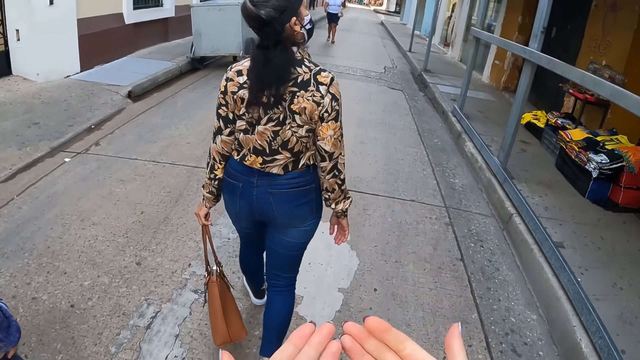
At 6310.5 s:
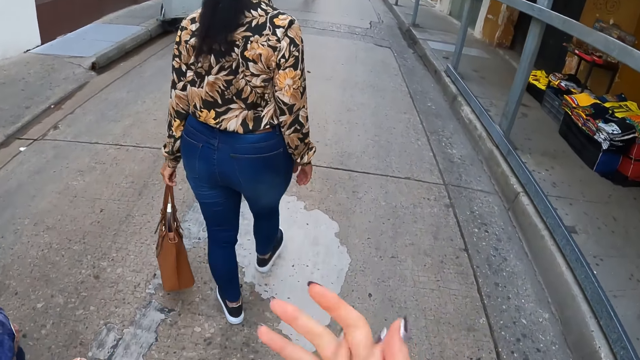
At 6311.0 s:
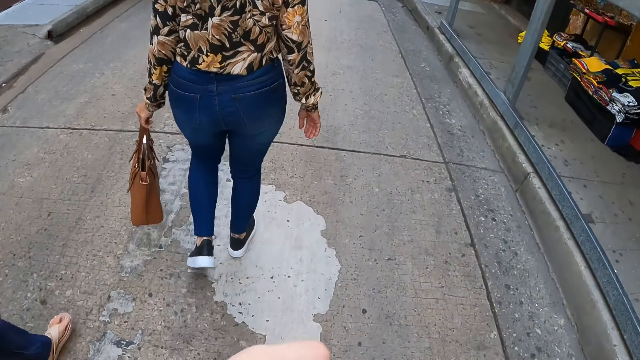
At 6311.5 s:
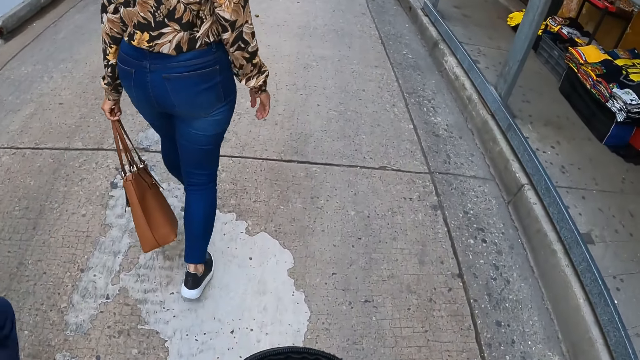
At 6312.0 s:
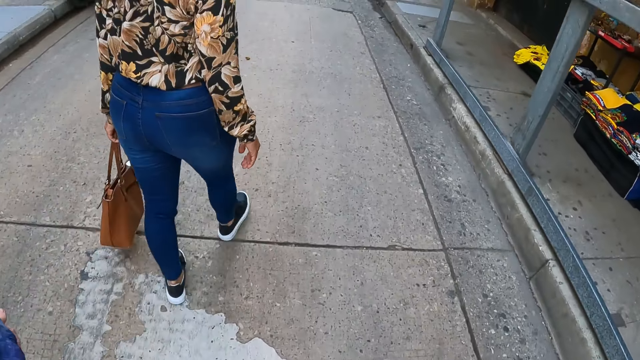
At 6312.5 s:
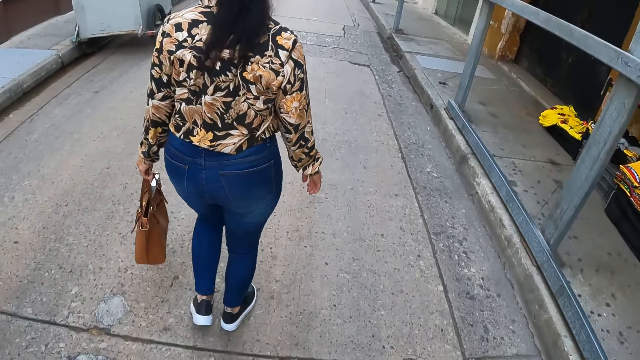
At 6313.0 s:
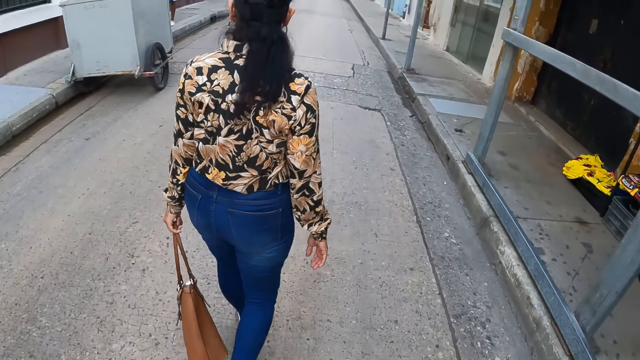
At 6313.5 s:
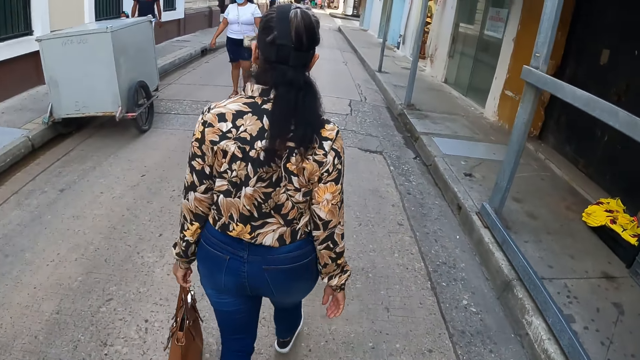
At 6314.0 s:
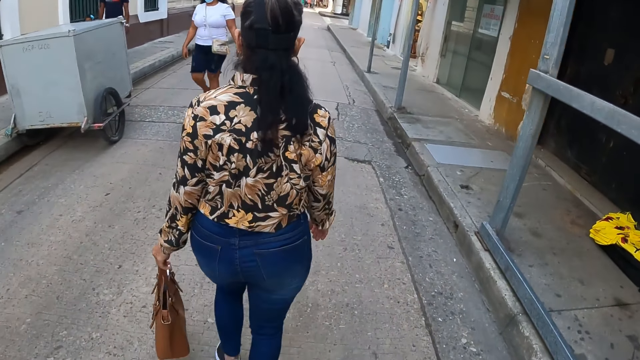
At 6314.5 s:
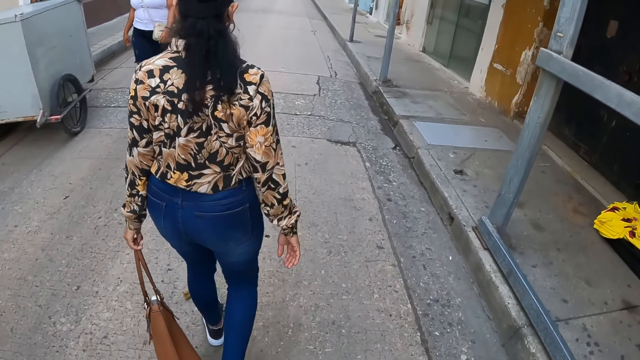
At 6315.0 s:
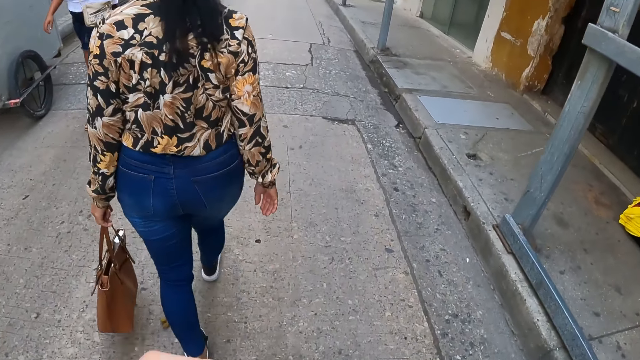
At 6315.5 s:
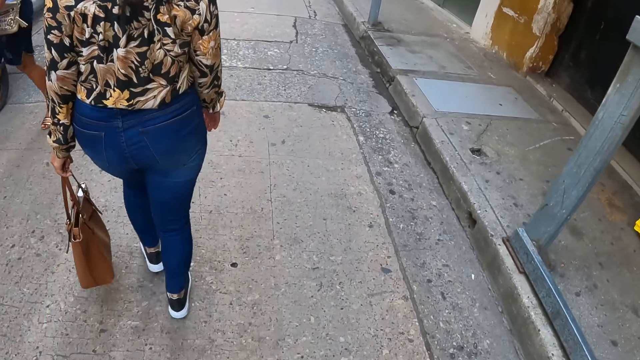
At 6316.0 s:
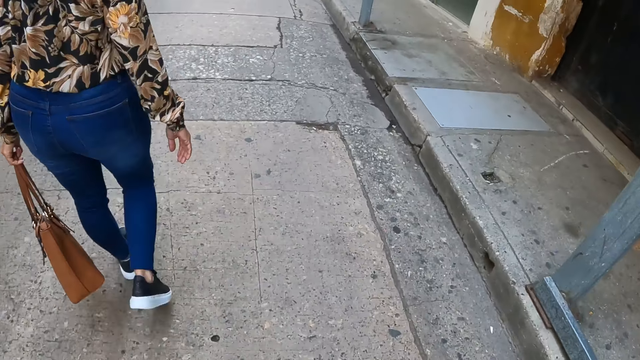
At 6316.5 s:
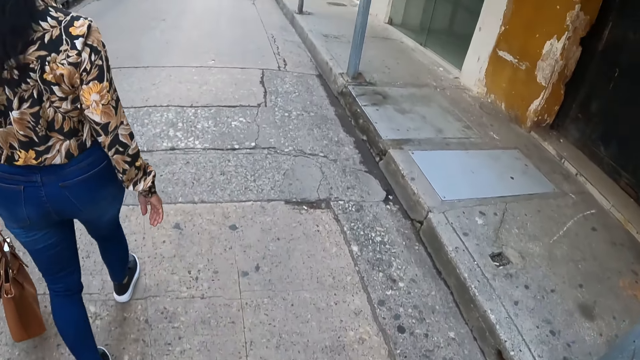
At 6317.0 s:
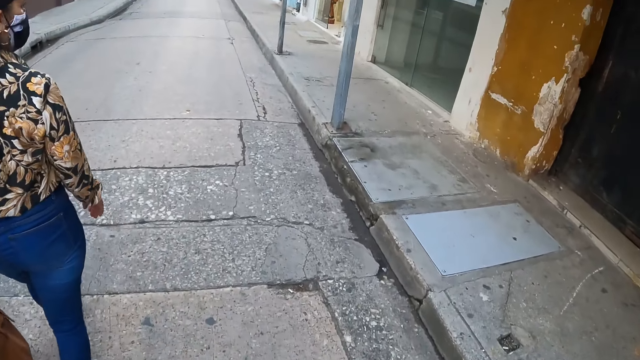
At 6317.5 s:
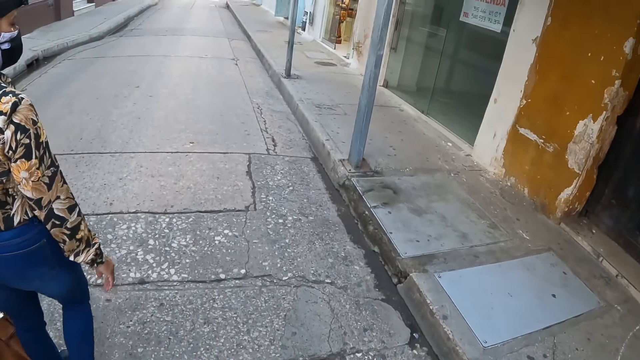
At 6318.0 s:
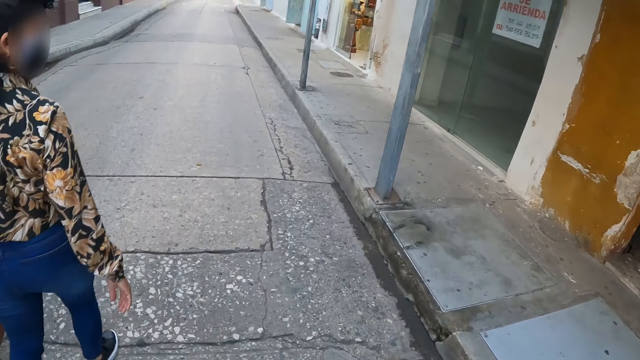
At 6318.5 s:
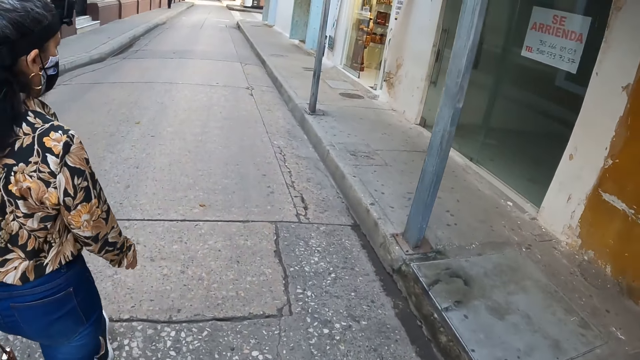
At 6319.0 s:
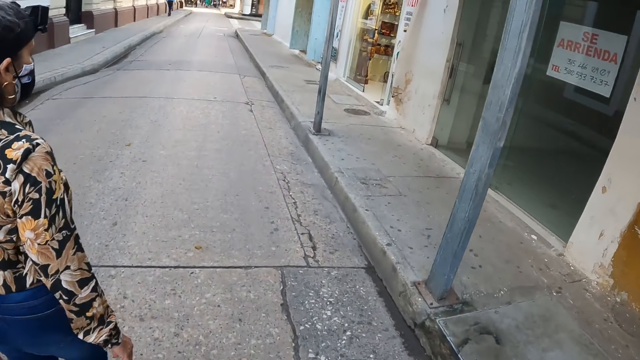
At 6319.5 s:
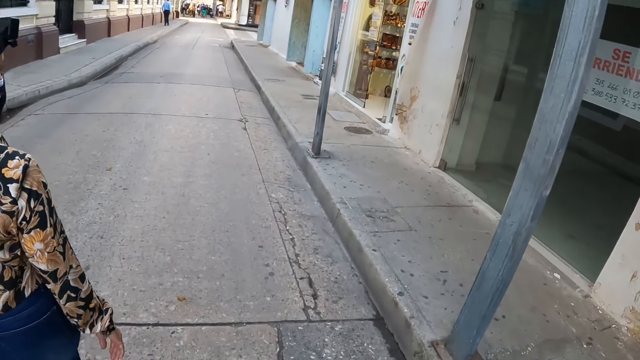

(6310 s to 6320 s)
The camera wearer walks on the pavement and looks at the hands. They walk on the pavement again and rub the hands.

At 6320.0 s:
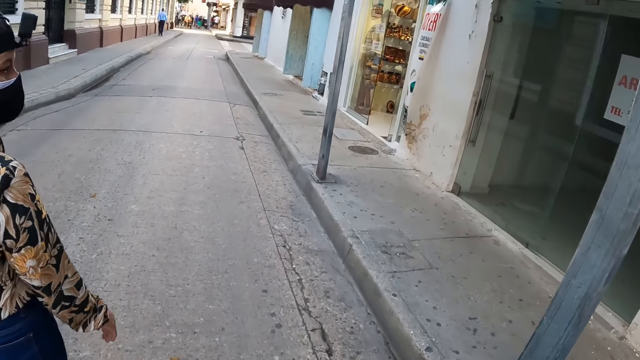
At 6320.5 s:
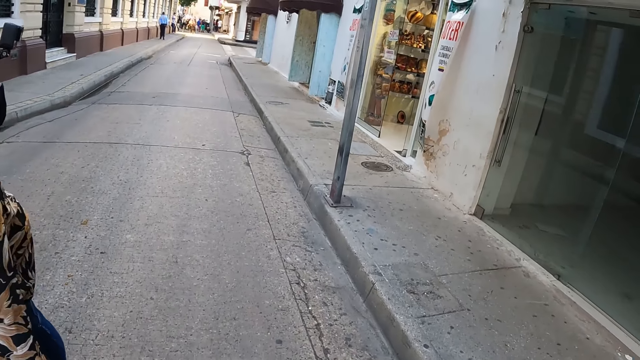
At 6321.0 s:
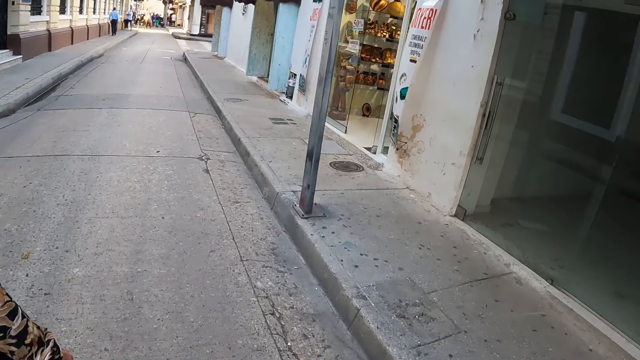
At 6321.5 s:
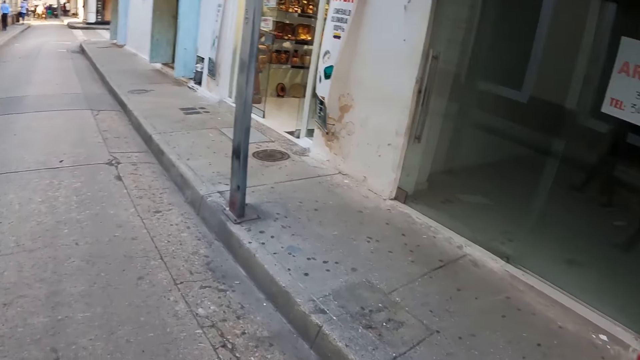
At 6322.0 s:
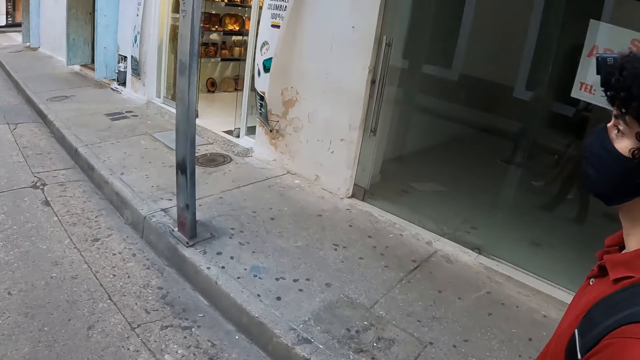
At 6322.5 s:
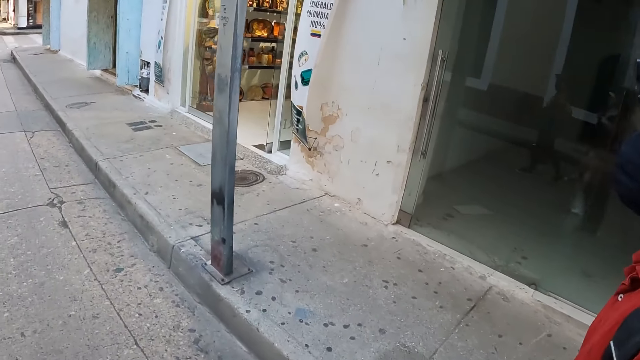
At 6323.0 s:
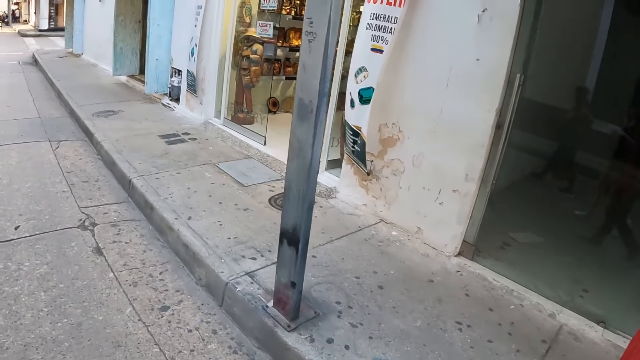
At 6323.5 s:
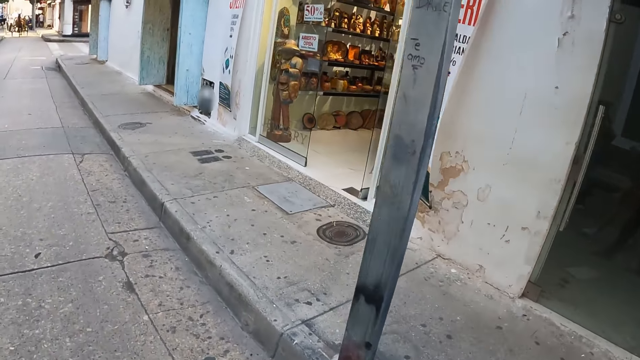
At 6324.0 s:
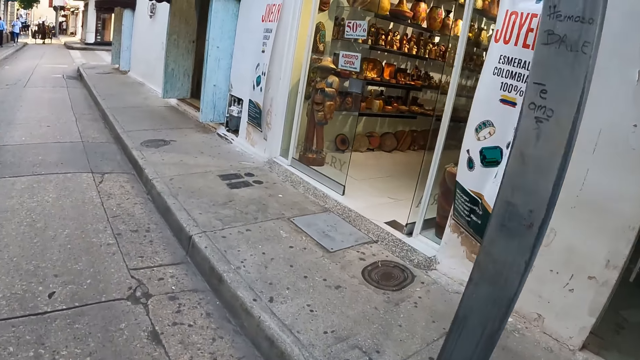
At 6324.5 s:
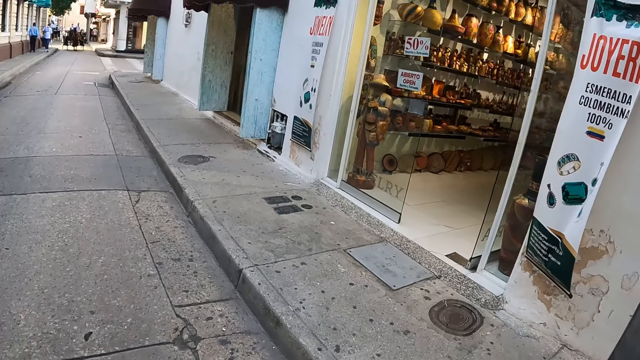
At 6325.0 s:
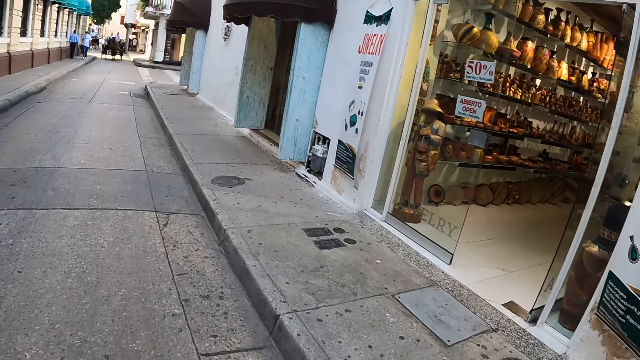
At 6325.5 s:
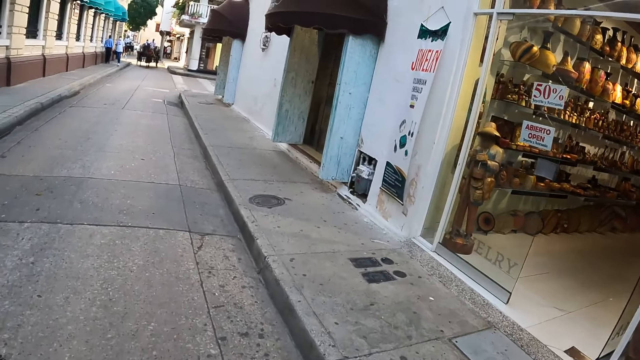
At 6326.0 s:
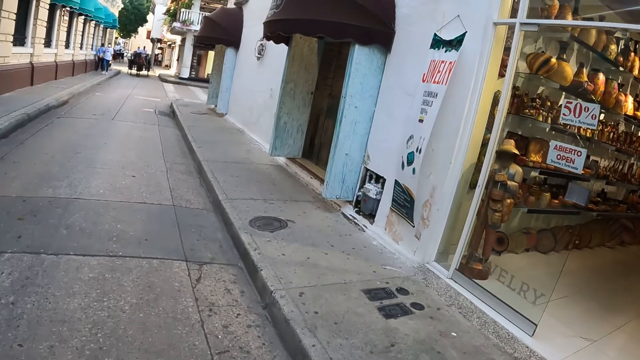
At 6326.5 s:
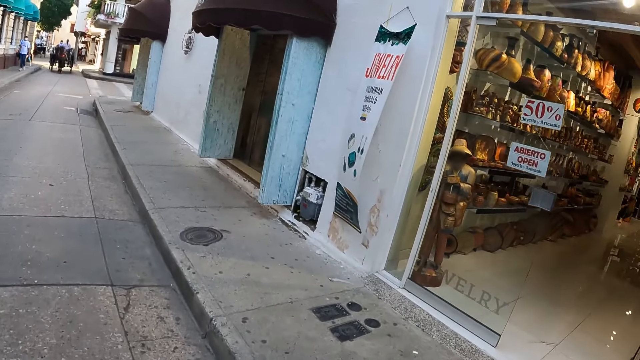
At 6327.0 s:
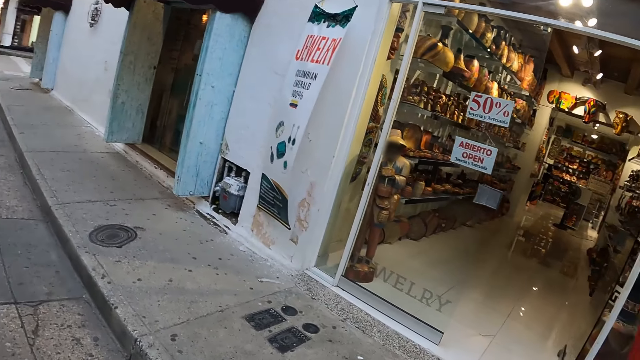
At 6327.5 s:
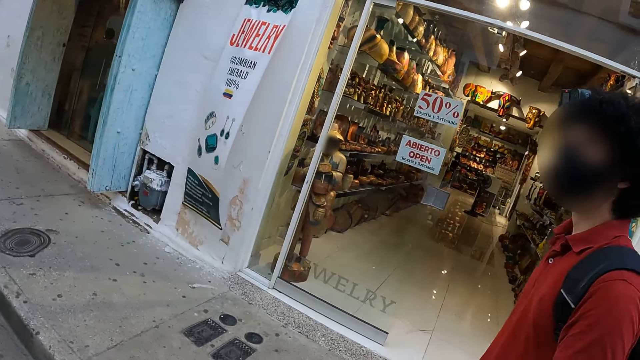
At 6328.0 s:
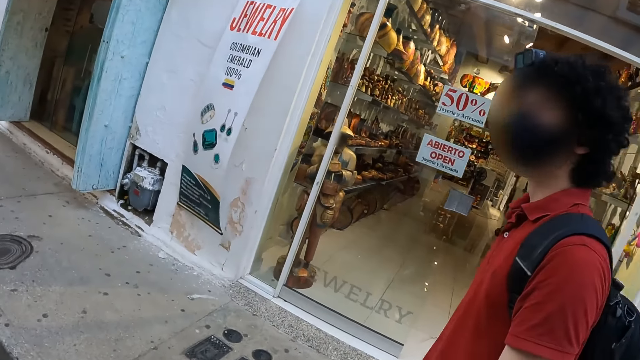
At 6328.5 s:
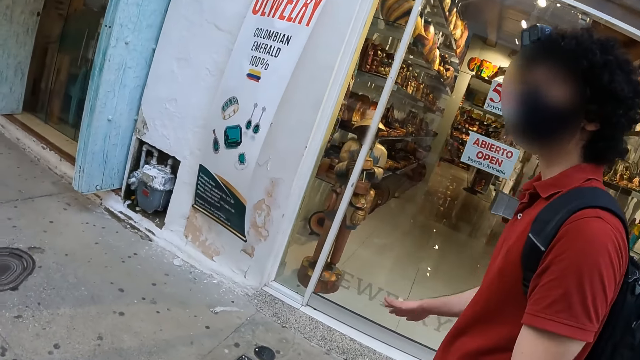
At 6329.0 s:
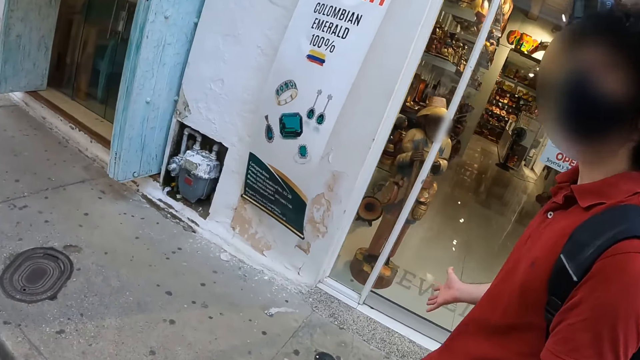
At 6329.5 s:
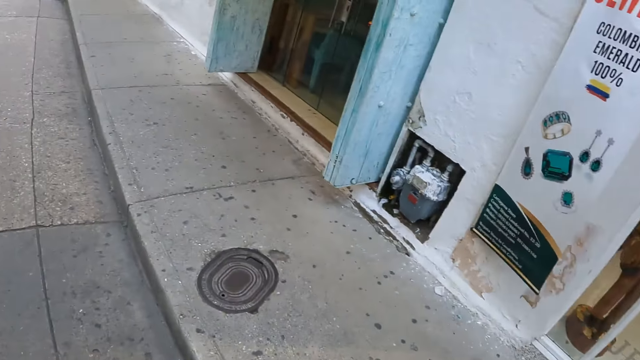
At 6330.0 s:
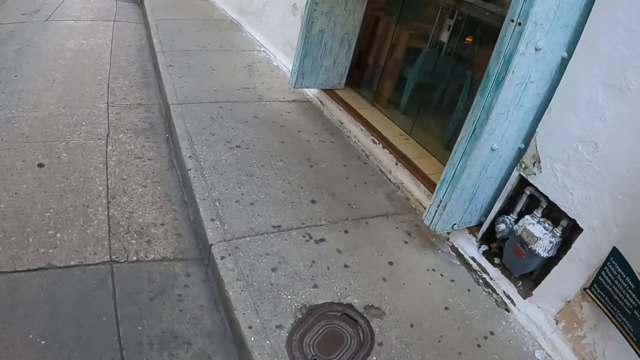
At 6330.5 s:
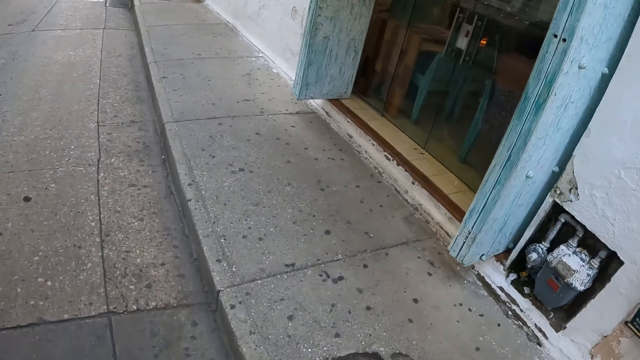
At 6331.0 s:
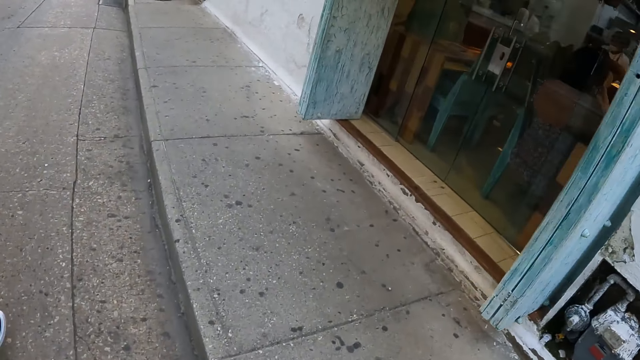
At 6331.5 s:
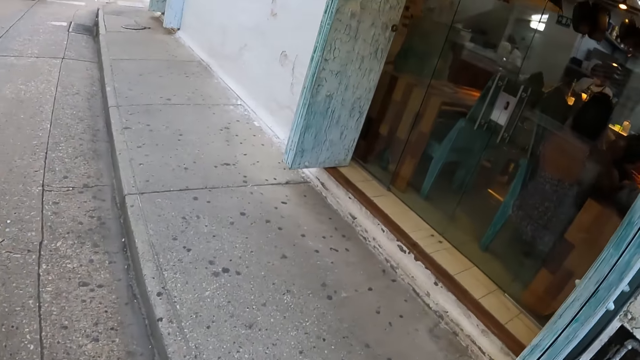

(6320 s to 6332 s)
The camera wearer looks around. They walk on the pavement. They walk on the pavement again. A man walks on the pavement. The camera wearer looks at the man and walks on the pavement. The man walks on the pavement and interacts with the camera wearer. The camera wearer walks on the pavement and looks around.
